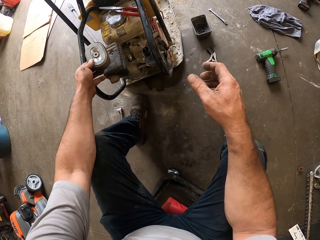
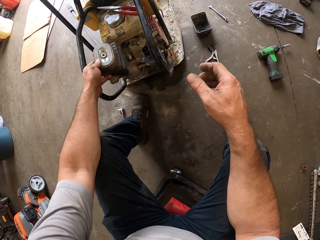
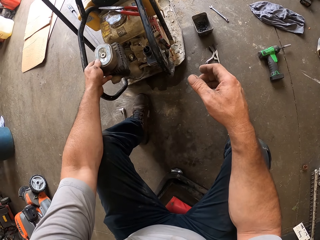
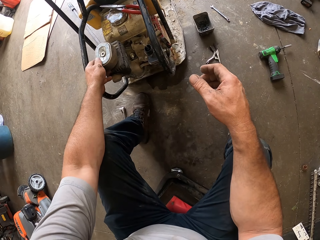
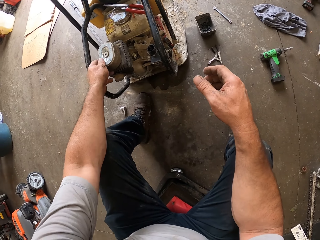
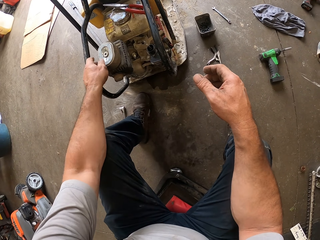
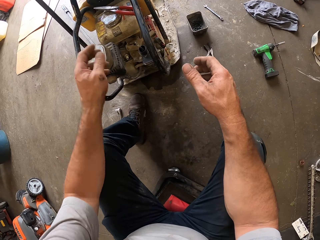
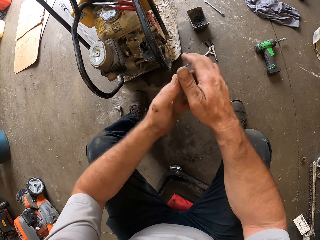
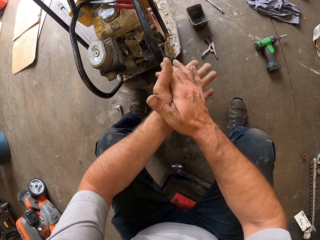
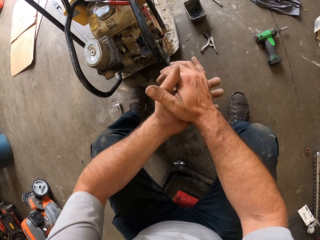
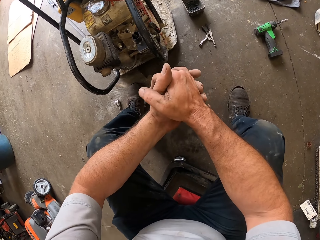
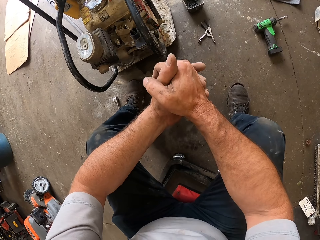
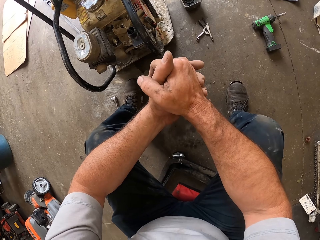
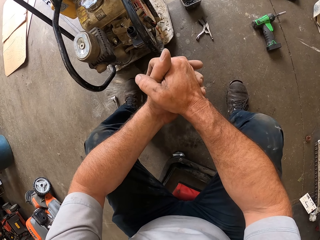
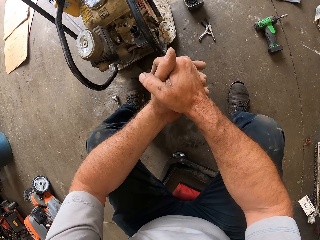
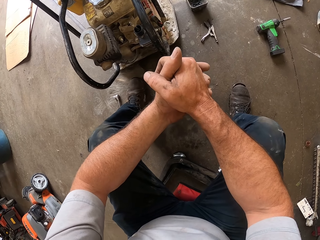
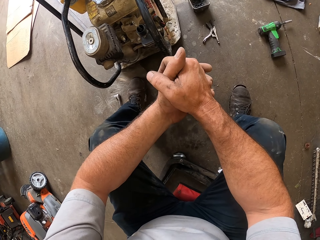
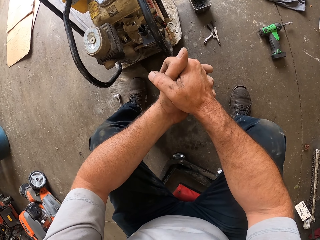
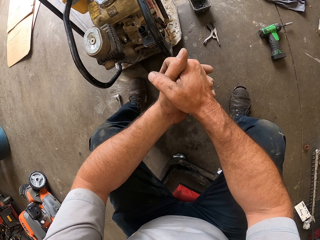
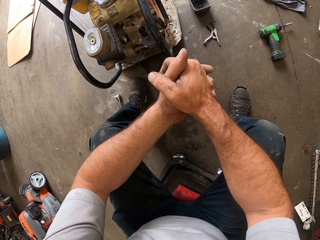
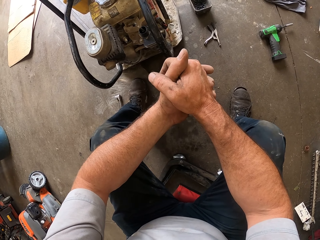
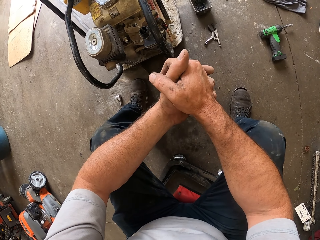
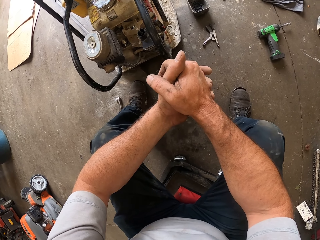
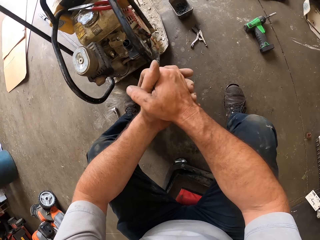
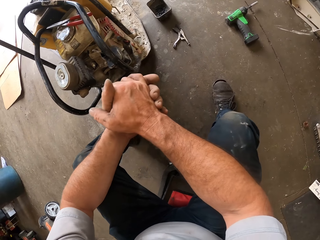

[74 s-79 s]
The camera wearer drops the air filter on the lawnmower. He puts his hands together.

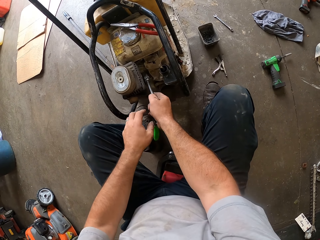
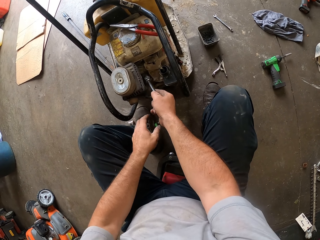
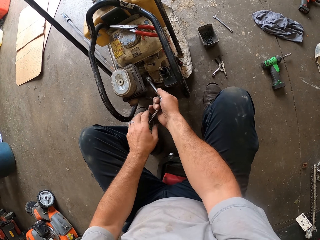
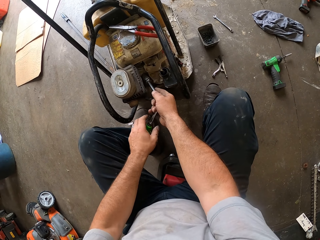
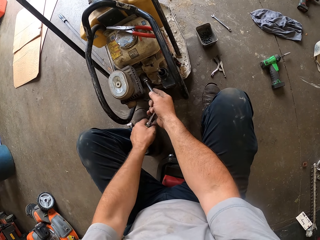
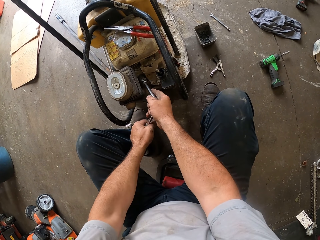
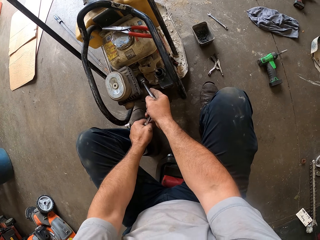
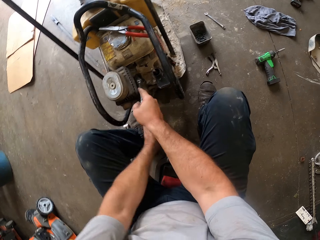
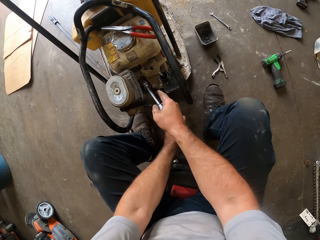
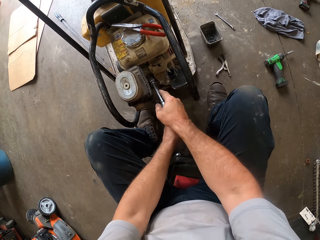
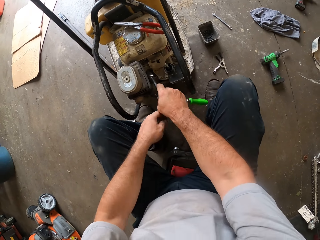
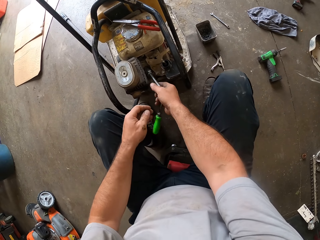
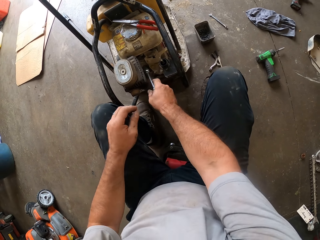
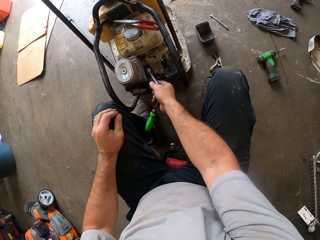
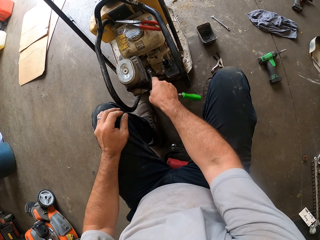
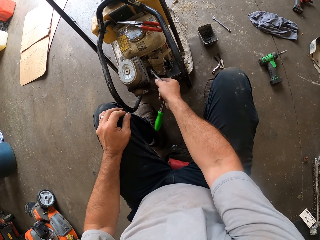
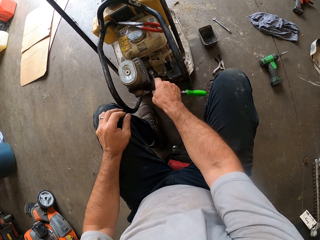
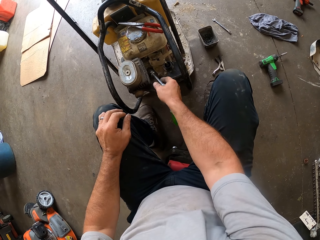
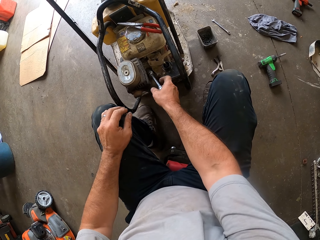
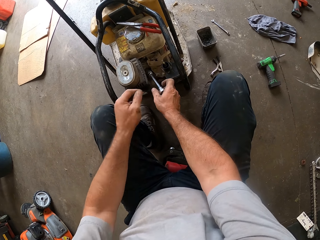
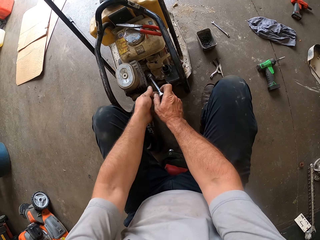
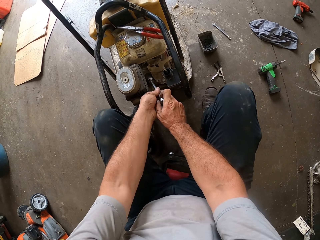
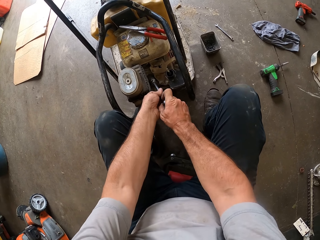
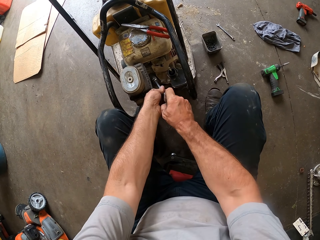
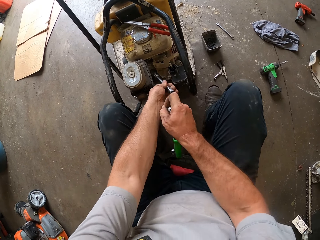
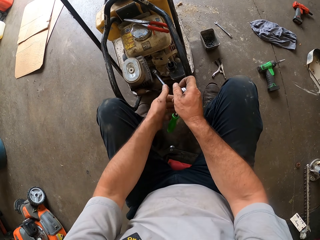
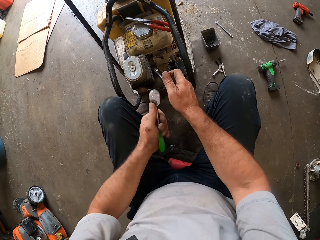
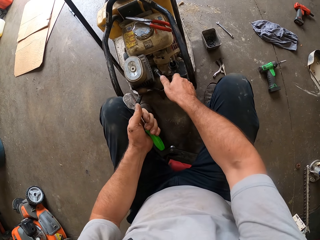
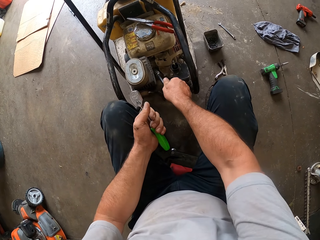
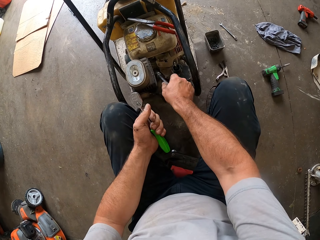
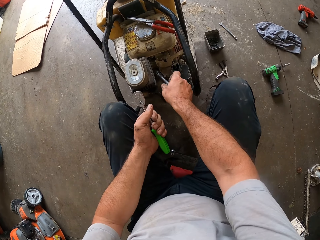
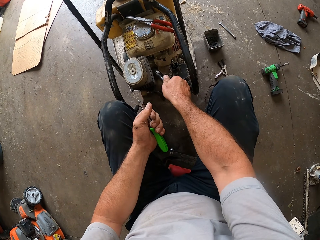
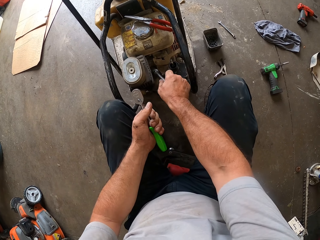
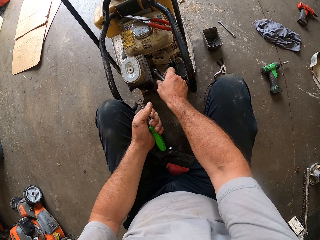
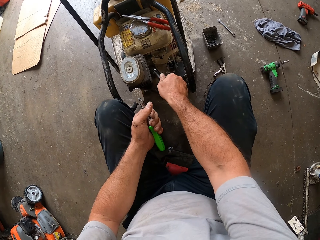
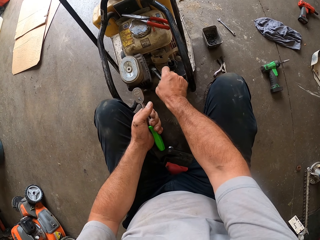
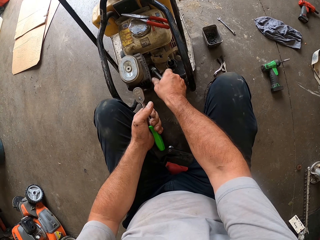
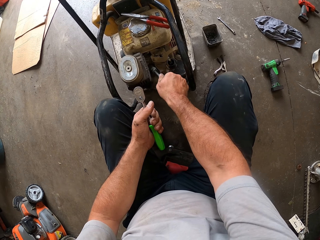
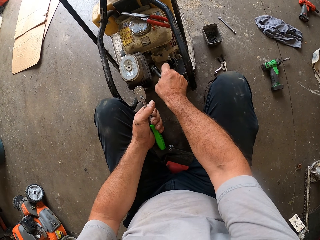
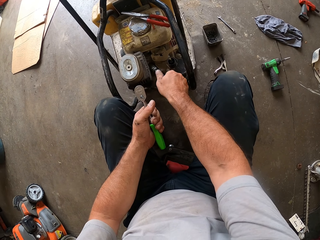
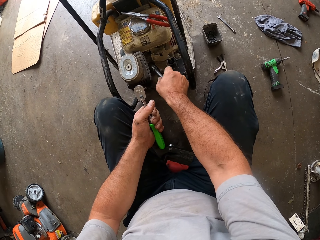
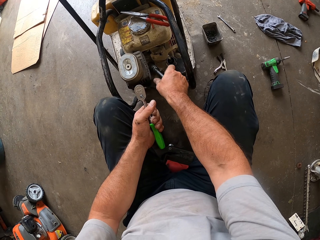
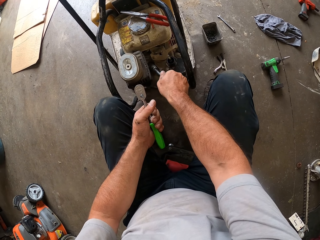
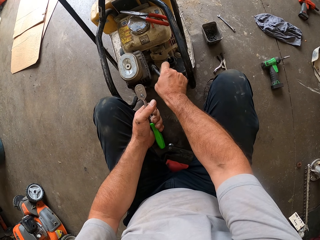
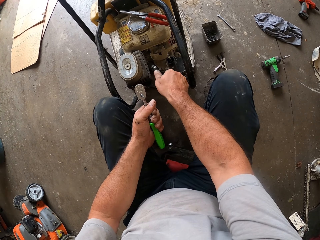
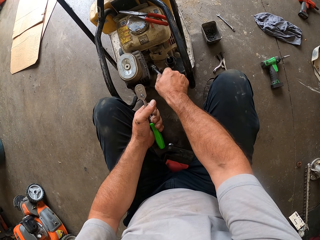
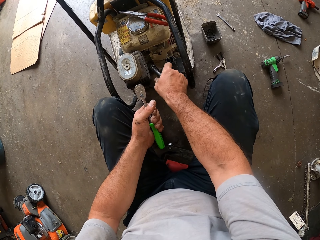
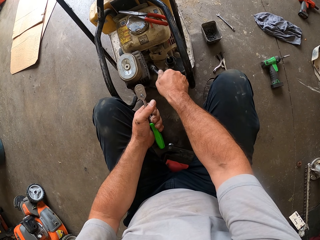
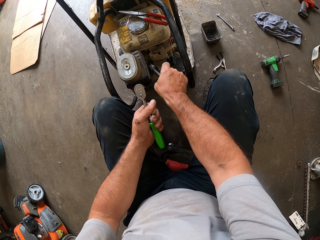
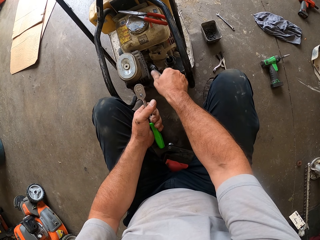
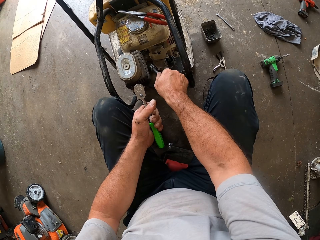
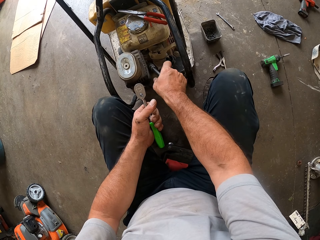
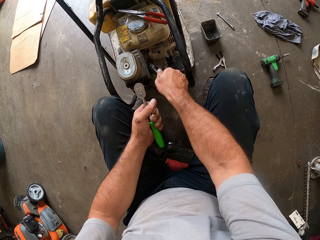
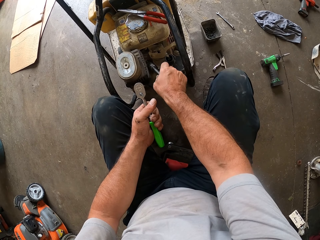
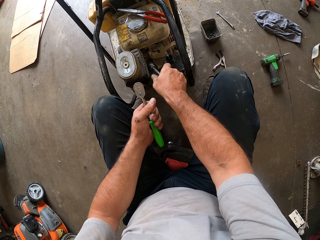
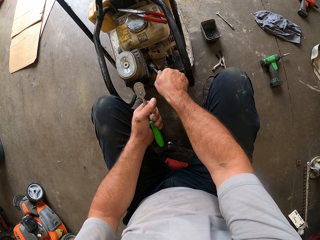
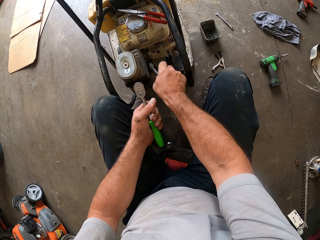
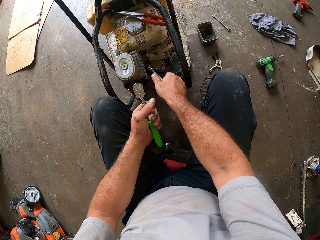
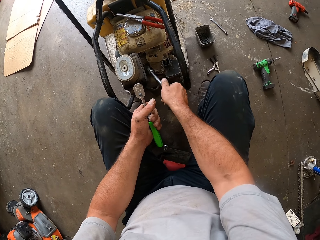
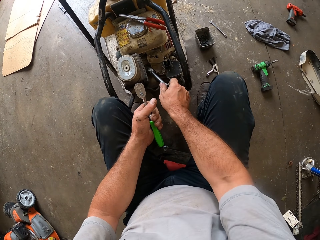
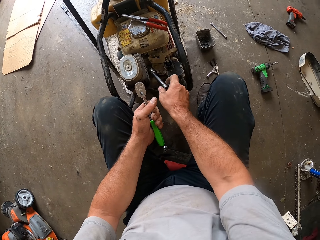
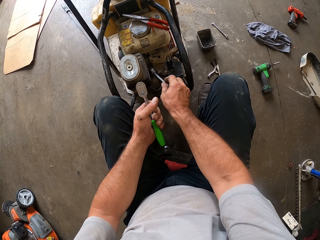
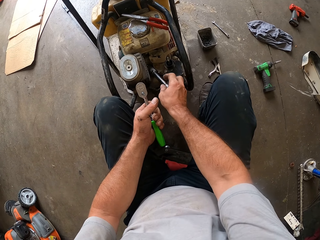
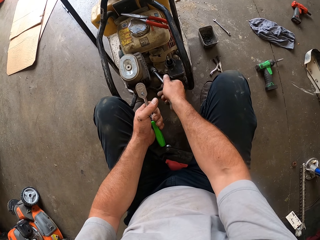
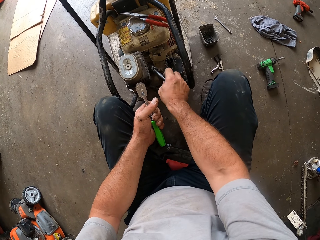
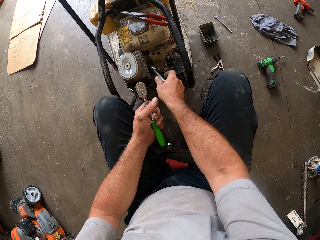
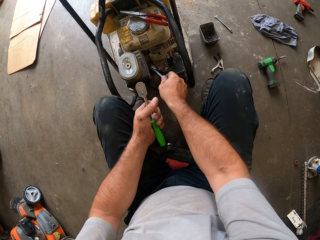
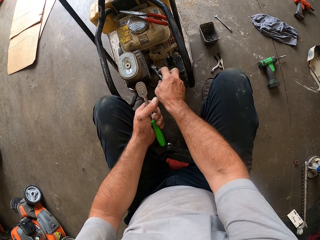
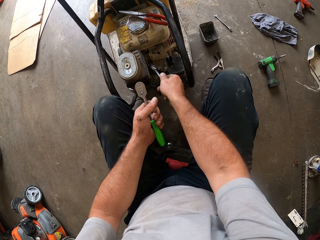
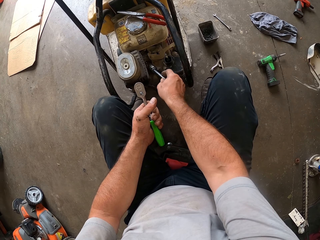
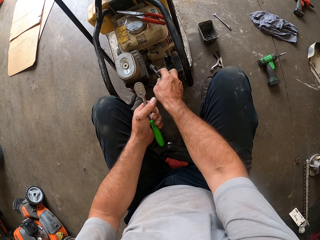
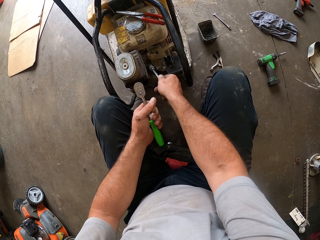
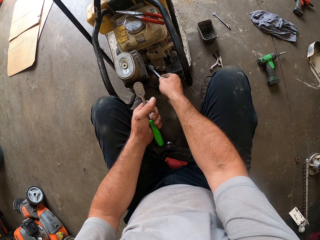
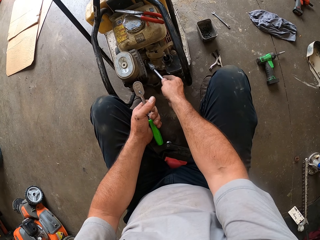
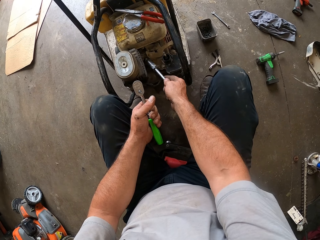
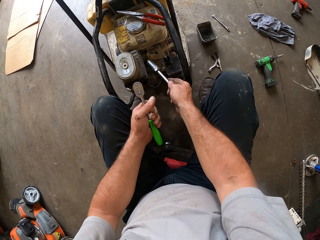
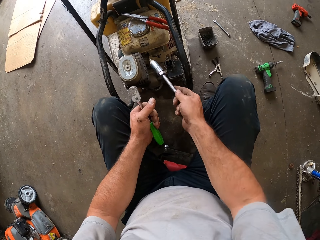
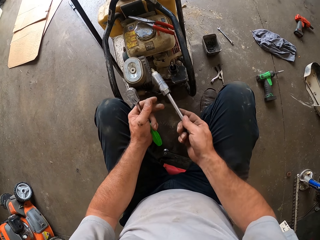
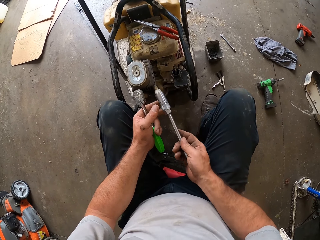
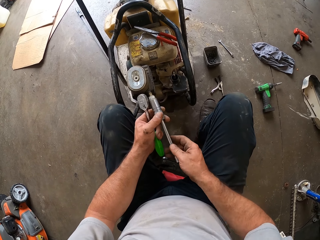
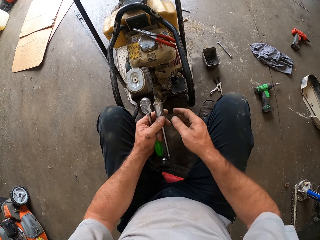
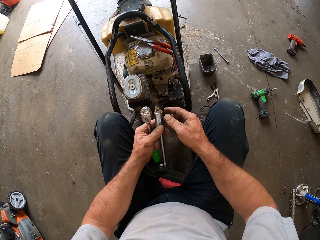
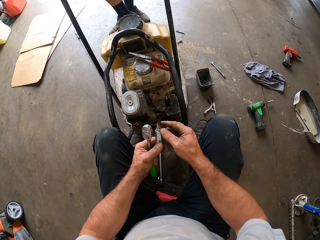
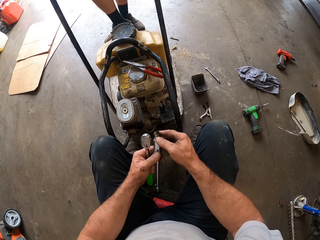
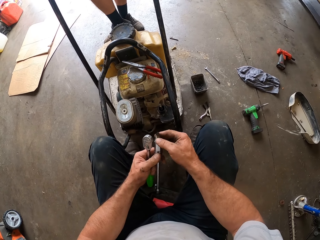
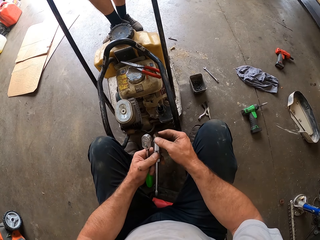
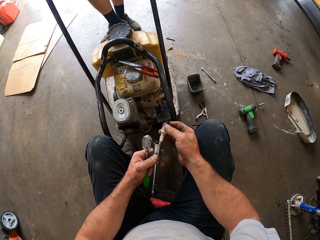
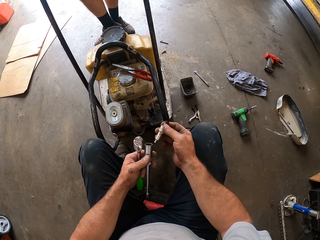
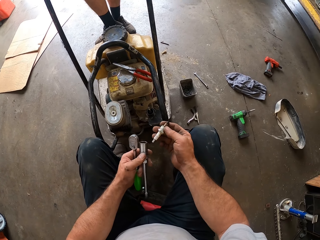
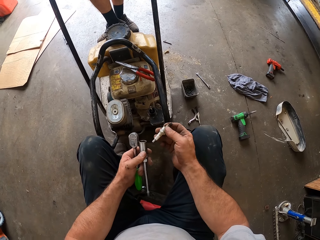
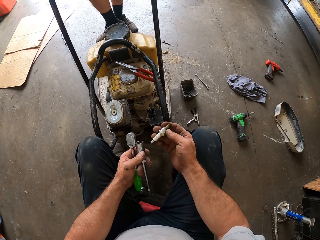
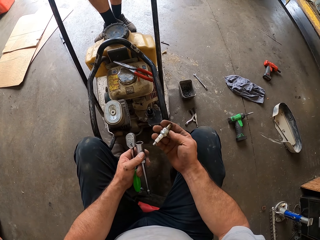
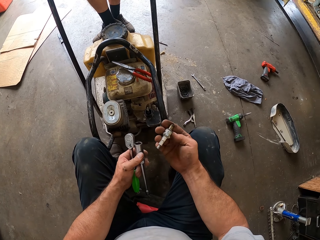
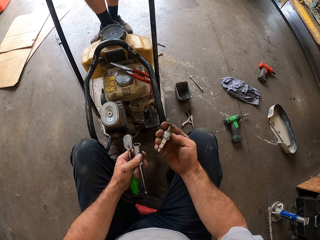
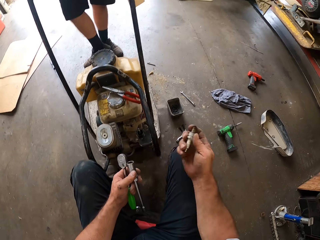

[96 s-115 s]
The camera wearer loosens the spark plug with the spark plug spanner. He removes the torque wrench or socket wrench from the spark plug spanner or socket extension bar. He loosens the spark plug with the spark plug spanner. He passes the spark plug spanner to his left hand. He removes the spark plug from the spark plug spanner. The man leans on the lawn mower.
